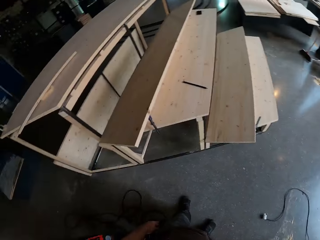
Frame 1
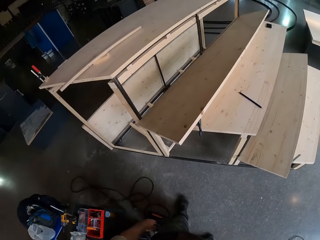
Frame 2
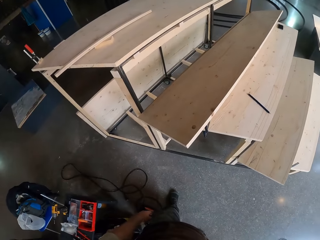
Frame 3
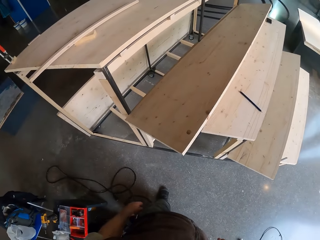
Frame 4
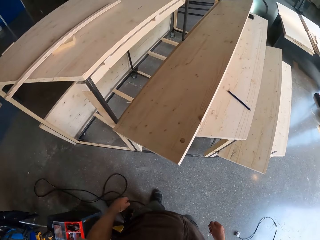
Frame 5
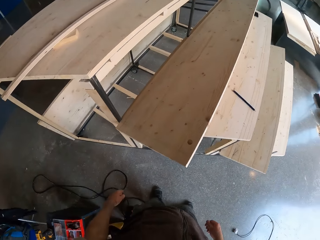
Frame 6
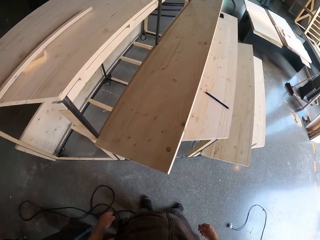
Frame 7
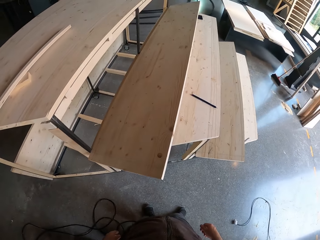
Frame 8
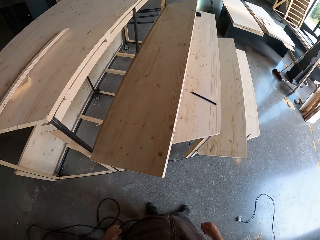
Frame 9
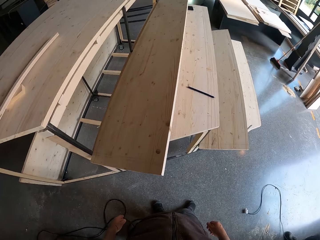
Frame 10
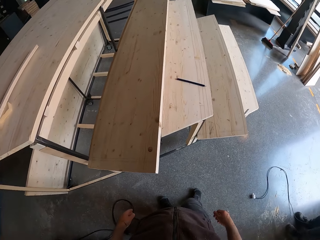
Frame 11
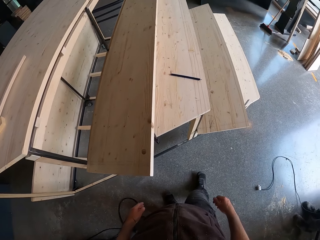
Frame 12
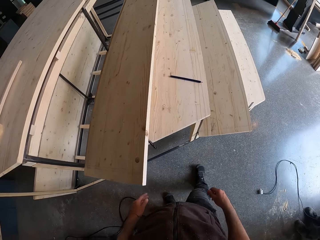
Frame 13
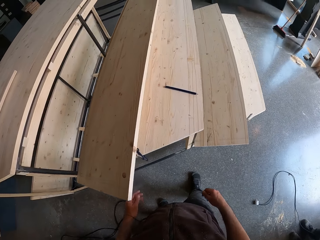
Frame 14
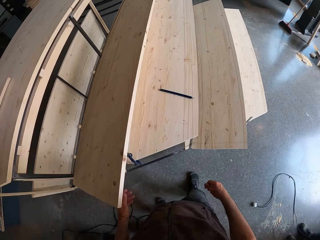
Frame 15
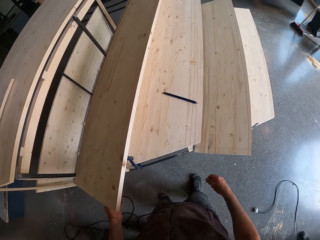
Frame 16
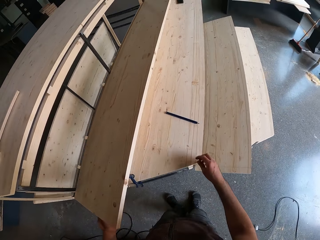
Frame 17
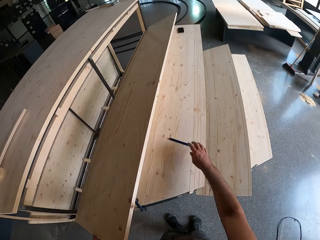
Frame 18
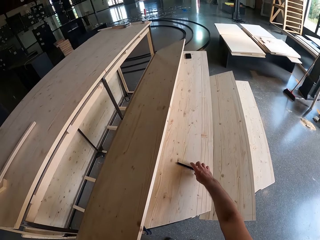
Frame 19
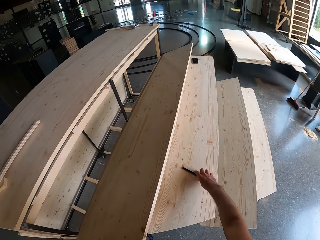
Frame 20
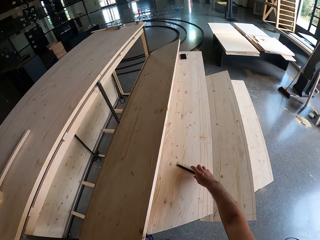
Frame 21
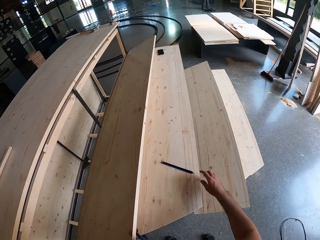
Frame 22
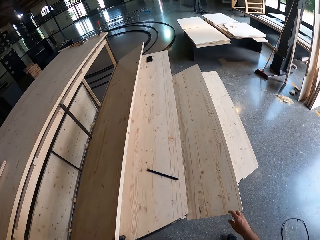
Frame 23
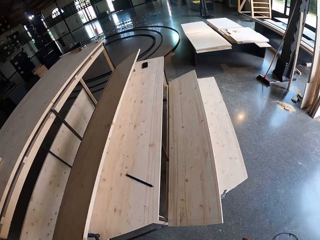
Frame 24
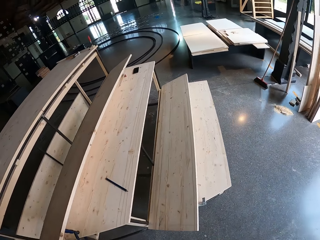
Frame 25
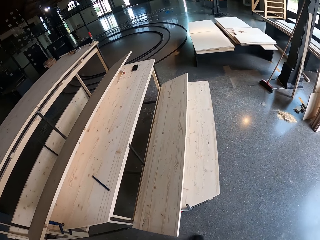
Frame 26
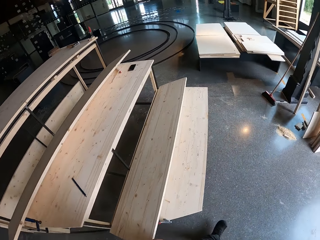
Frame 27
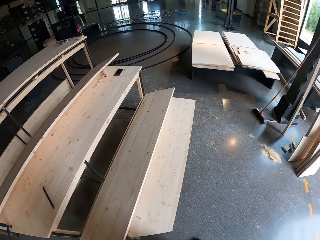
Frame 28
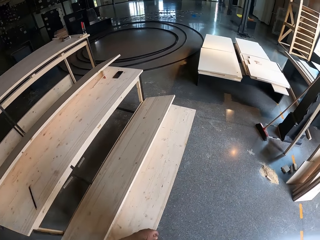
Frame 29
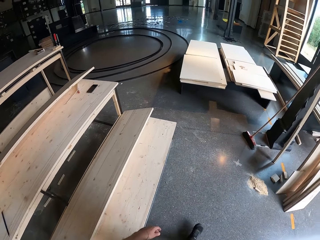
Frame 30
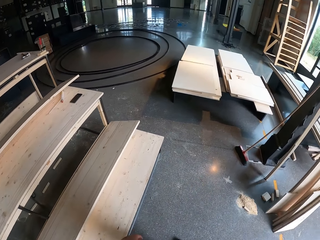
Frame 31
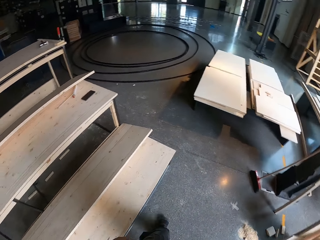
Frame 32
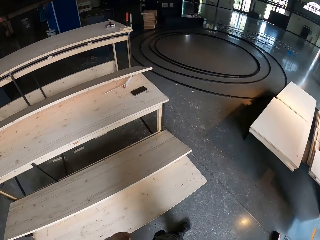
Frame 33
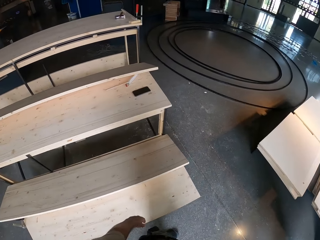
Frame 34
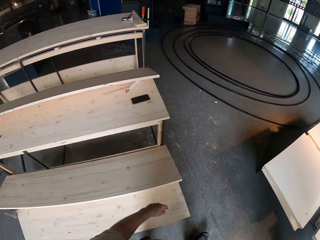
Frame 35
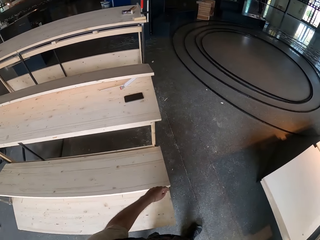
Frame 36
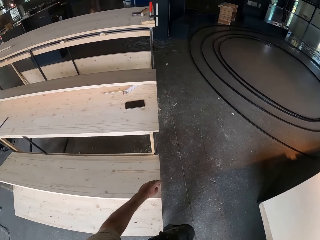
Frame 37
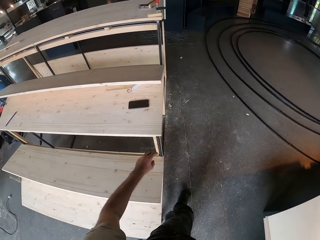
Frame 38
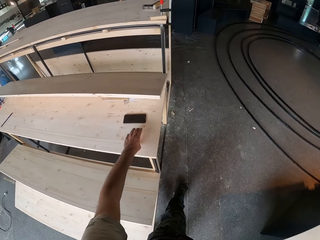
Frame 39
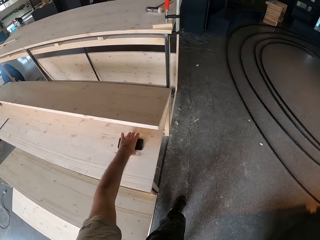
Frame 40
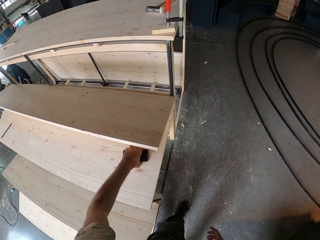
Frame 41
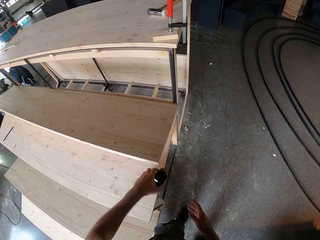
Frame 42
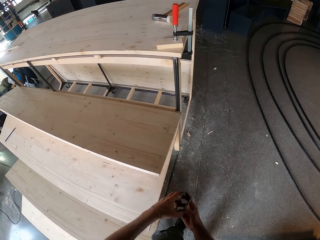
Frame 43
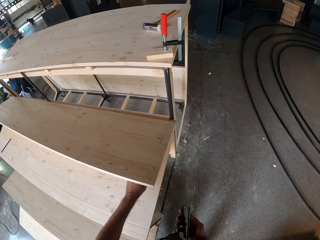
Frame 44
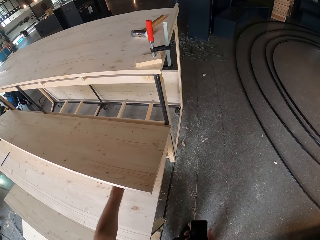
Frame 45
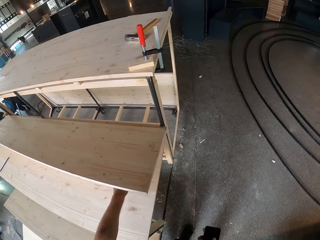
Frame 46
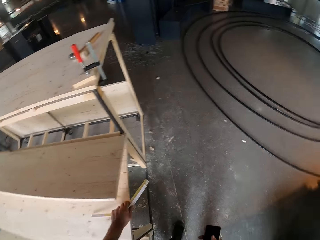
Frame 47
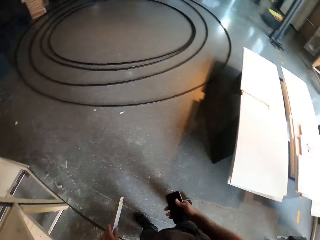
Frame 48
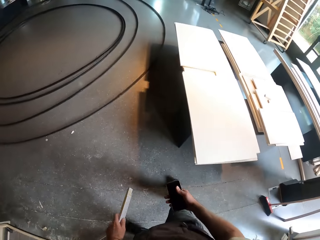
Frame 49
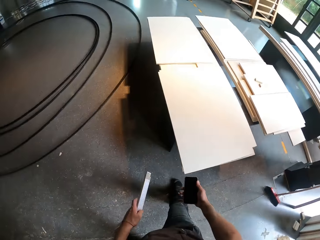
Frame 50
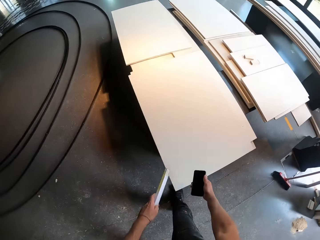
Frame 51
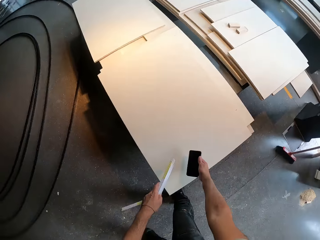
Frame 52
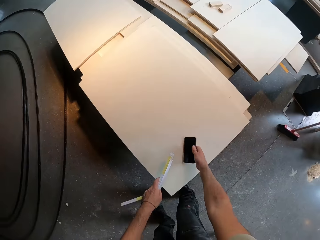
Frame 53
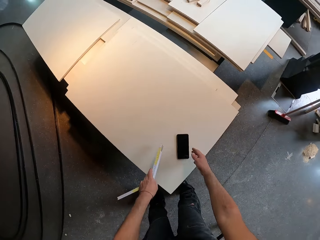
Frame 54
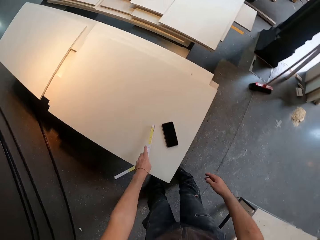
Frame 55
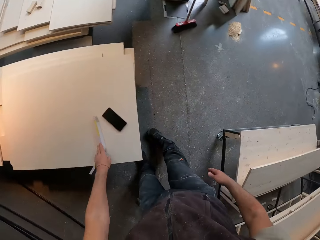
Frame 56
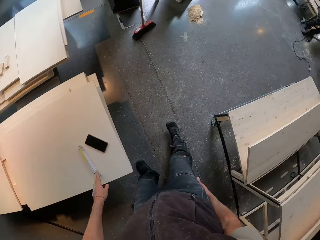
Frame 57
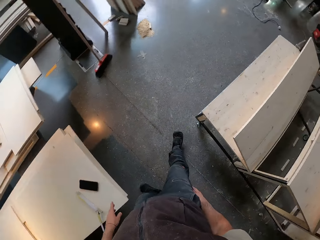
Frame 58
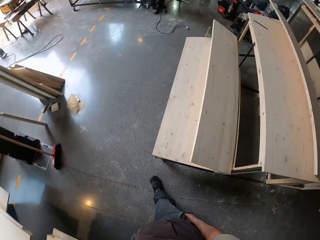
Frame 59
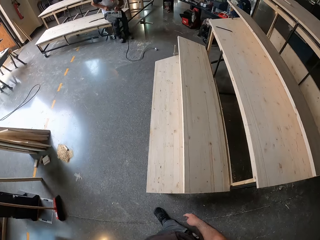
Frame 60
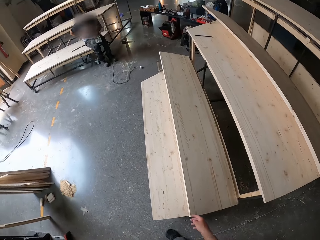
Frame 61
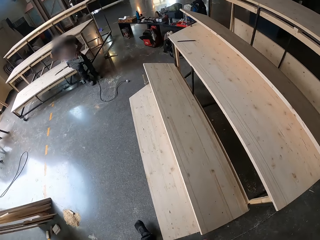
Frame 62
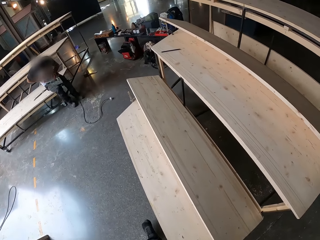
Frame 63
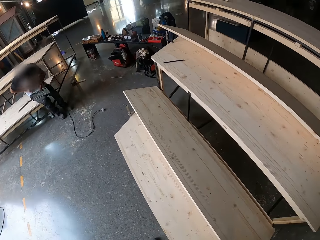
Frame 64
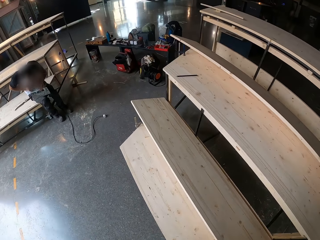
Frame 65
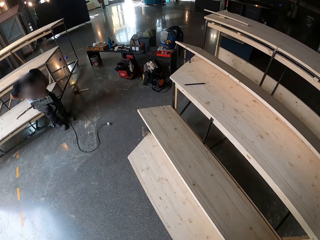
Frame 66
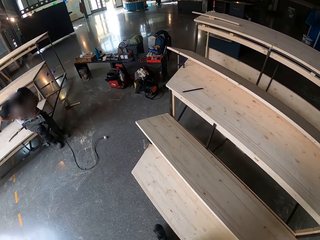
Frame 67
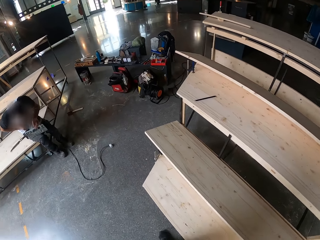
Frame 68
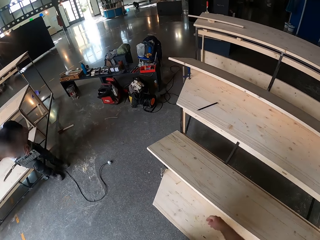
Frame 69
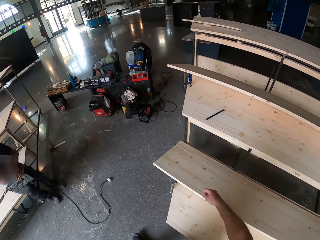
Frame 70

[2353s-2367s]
The camera wearer touches the pencil with his right hand. He walks to the other side of the bench. He picks up a phone from the lower plank on the frame structure with his left hand. He passes the phone from the lower plank on the frame structure with his left hand to his right hand. He picks up a measuring square from the lower plank on the frame structure with his left hand. He drops the phone on a plank with his right hand. He drops the measuring square on the plank with his left hand.

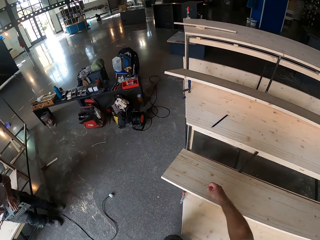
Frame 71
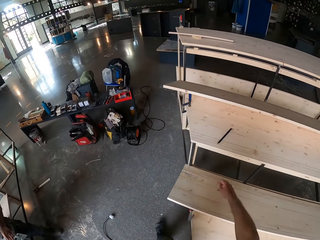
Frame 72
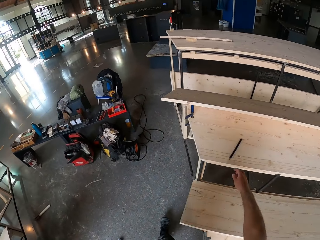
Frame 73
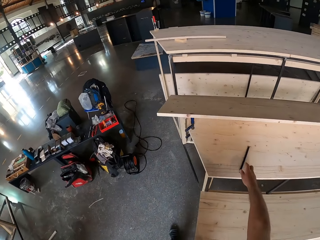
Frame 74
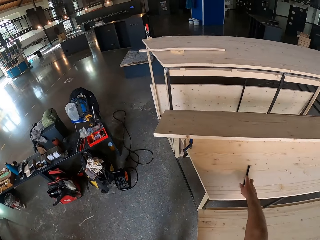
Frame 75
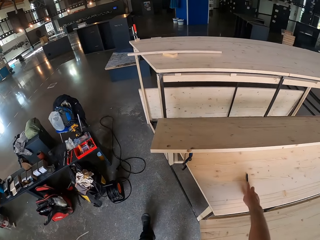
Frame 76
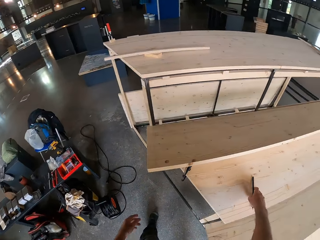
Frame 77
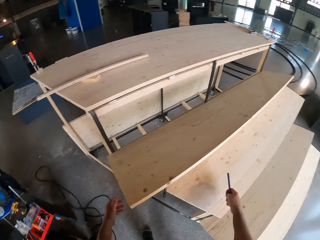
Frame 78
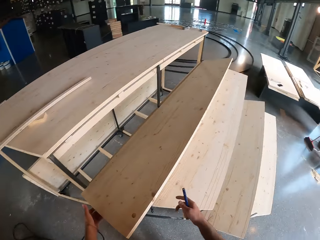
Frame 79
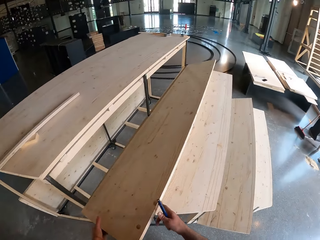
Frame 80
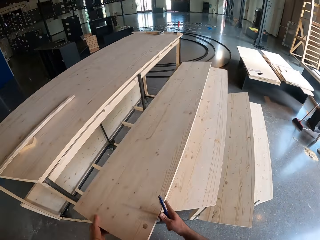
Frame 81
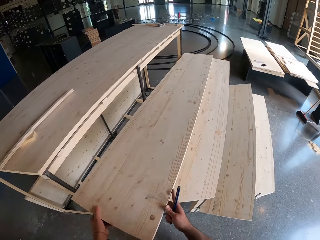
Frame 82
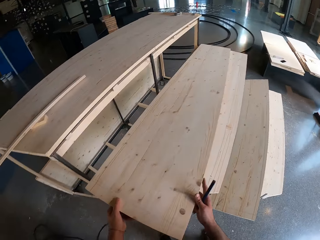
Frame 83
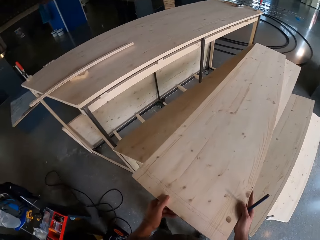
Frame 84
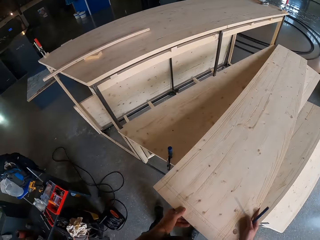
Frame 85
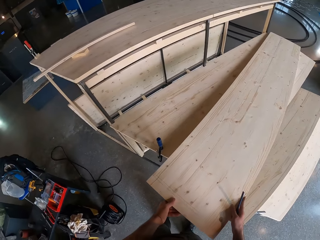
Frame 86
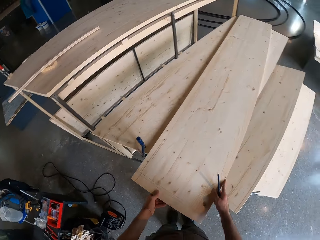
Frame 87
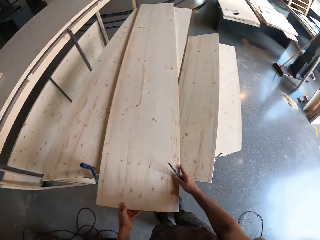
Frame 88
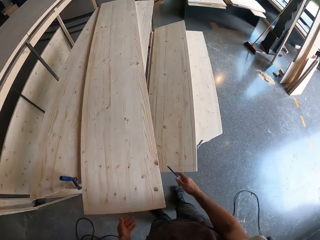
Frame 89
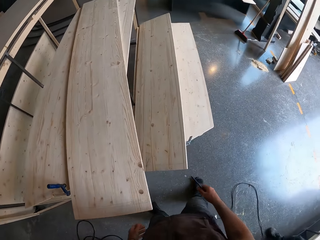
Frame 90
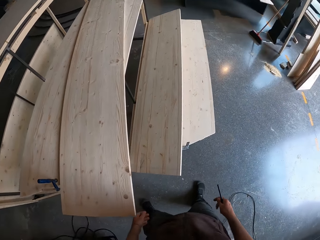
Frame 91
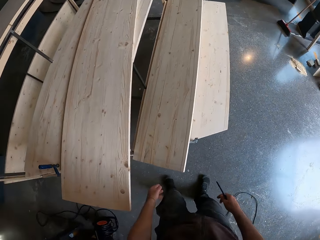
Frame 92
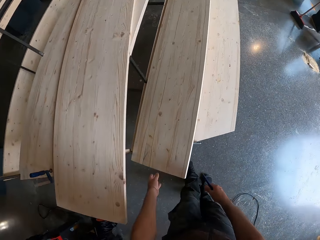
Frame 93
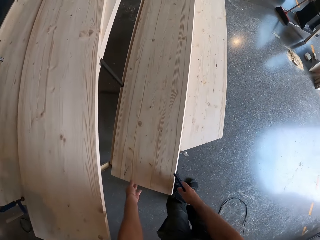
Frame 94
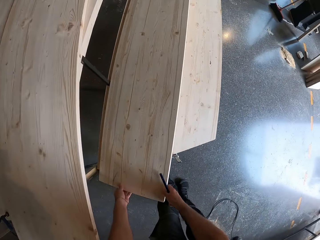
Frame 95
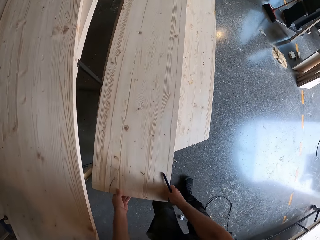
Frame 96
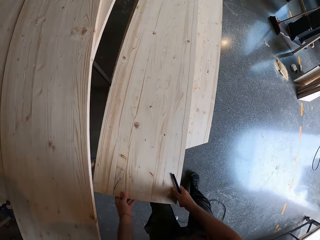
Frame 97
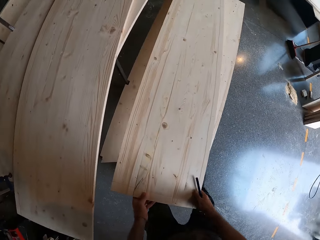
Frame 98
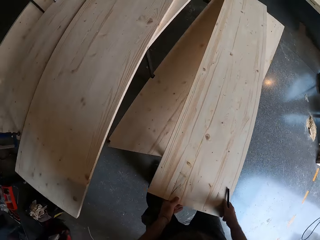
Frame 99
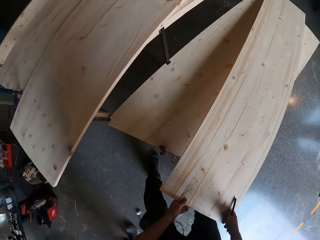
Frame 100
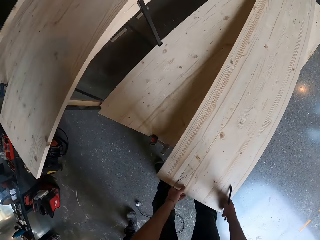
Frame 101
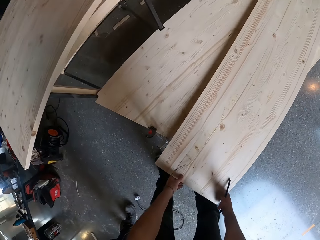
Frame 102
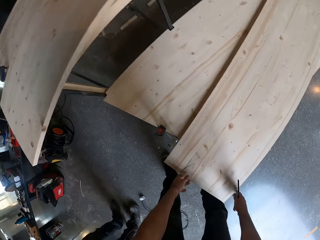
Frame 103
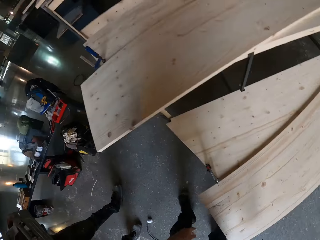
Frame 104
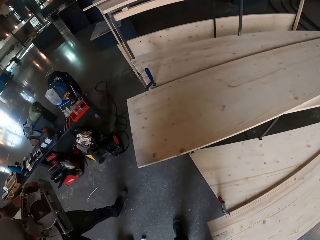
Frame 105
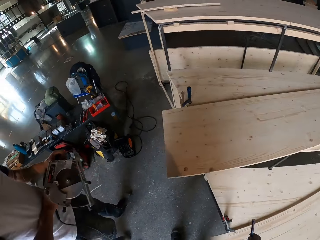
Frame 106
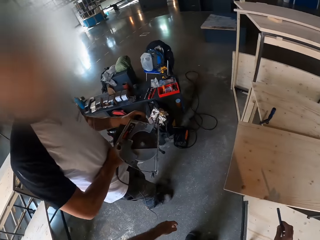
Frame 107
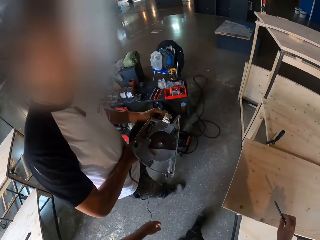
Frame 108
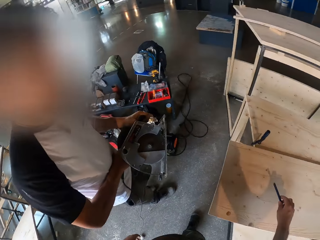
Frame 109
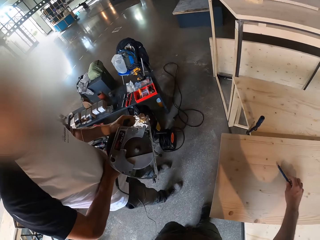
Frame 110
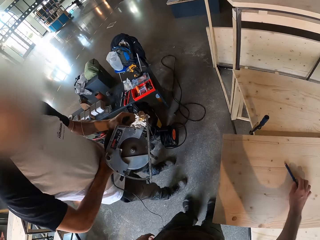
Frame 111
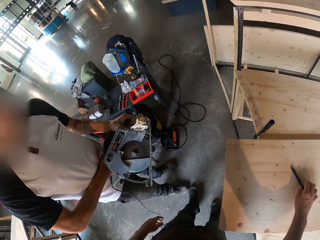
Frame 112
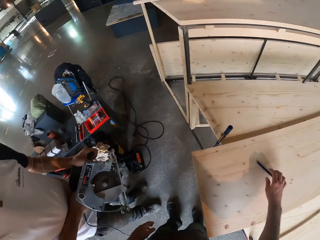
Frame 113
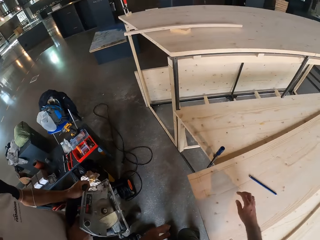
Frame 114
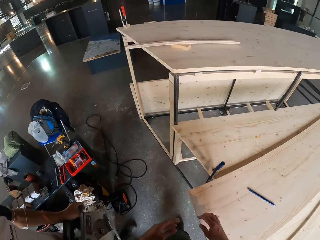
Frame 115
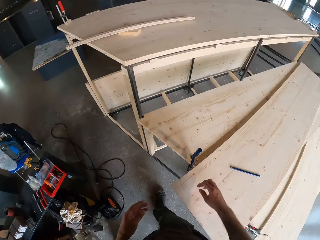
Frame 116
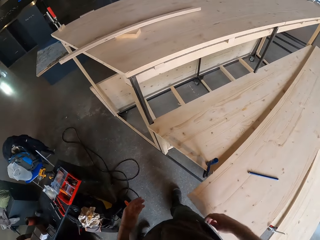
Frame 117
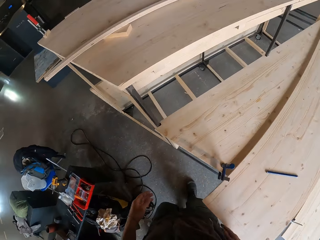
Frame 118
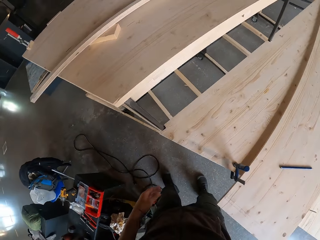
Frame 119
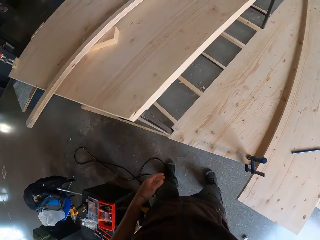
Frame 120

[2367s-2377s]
The camera wearer walks to the right. He picks up a marking pen on the lower plank on the frame structure with his right hand. He holds the wood with both hands. He places the middle plank on the lower plank on the frame structure with his hands. He removes both hands from the wood. He places the plank on the frame structure on a plank with his hands. He picks up the wood with both hands and adjusts the wood with both hands. He drops the marking pen in his right hand on the middle plank on the lower plank on the frame structure. A person holds something with both hands.
